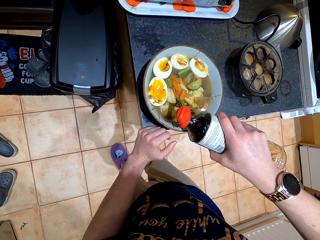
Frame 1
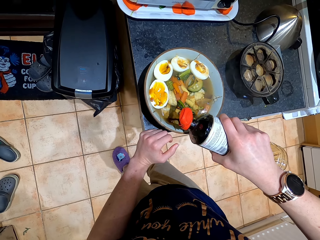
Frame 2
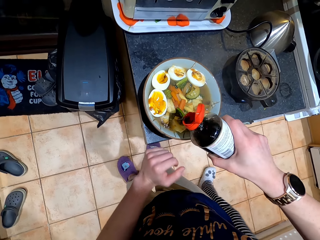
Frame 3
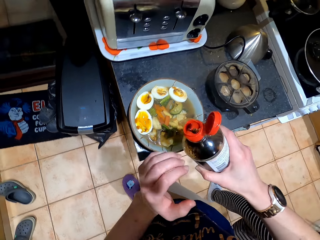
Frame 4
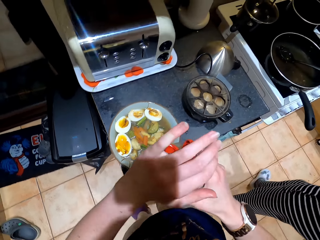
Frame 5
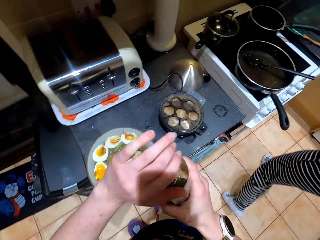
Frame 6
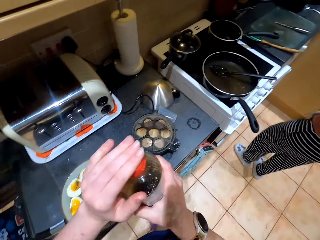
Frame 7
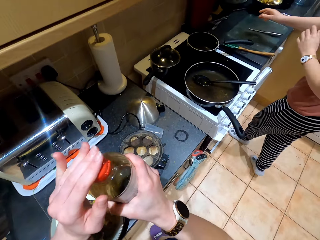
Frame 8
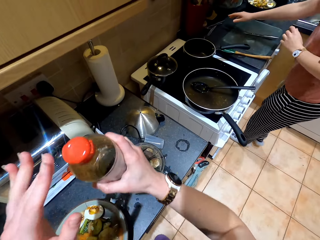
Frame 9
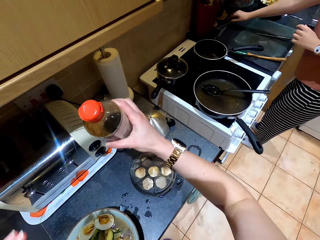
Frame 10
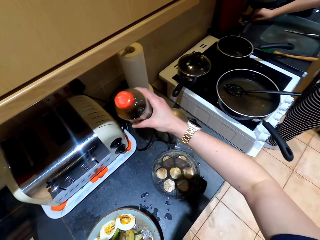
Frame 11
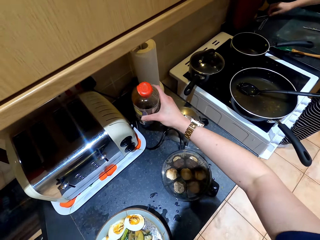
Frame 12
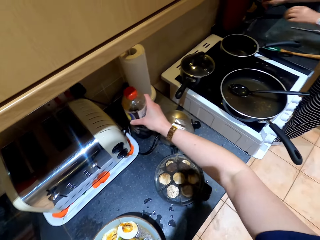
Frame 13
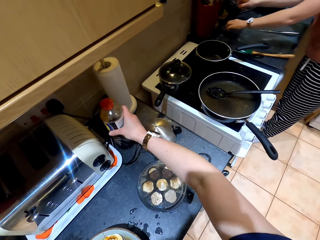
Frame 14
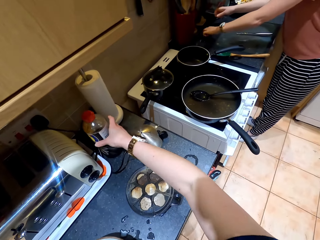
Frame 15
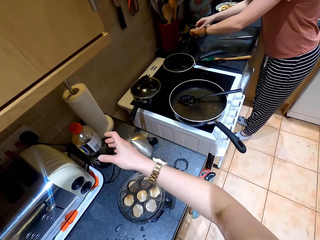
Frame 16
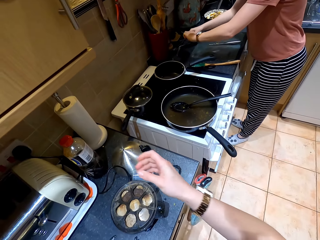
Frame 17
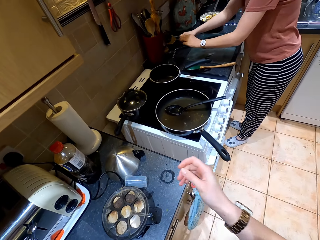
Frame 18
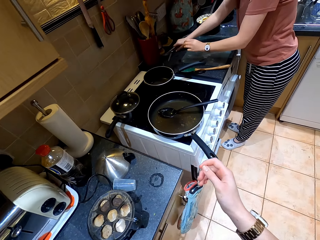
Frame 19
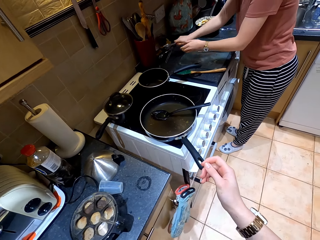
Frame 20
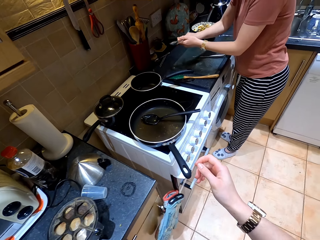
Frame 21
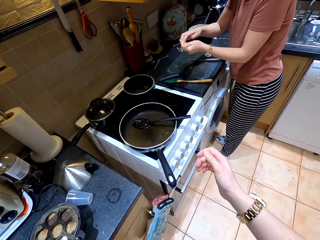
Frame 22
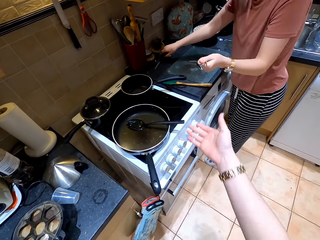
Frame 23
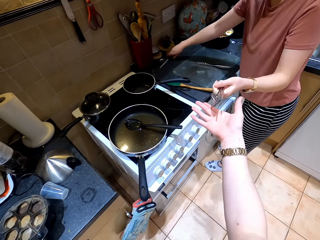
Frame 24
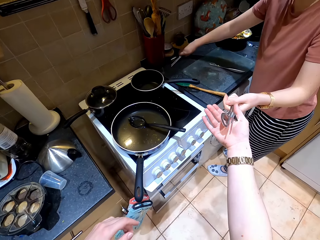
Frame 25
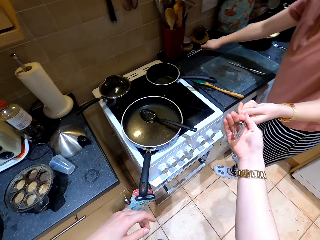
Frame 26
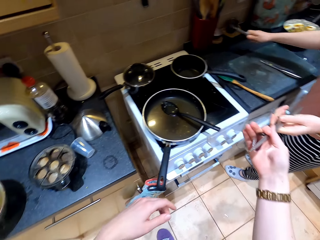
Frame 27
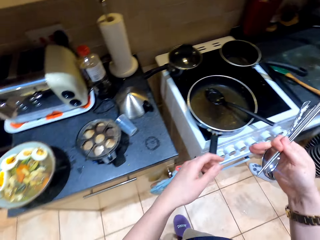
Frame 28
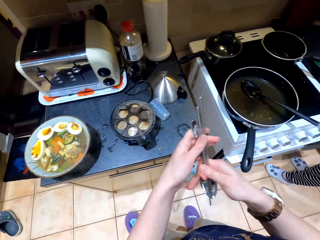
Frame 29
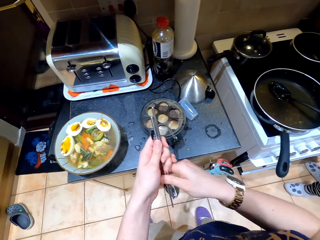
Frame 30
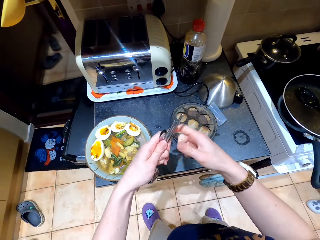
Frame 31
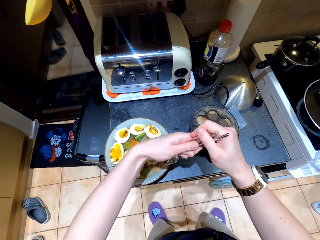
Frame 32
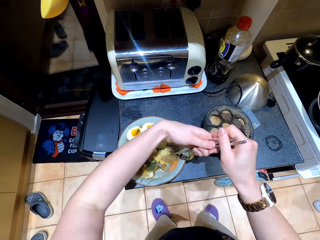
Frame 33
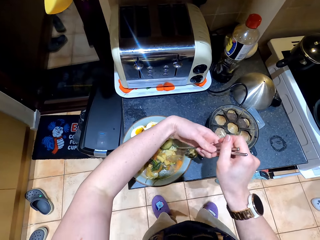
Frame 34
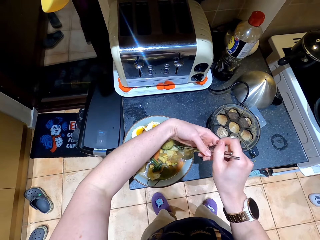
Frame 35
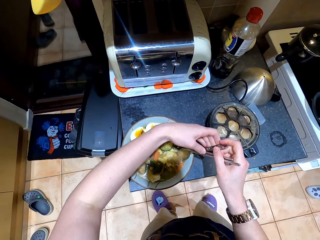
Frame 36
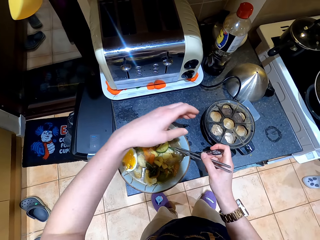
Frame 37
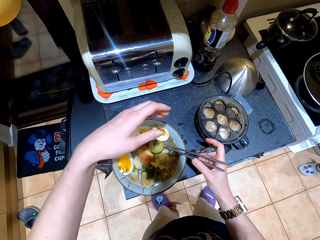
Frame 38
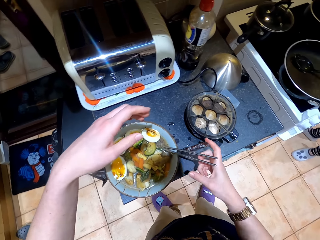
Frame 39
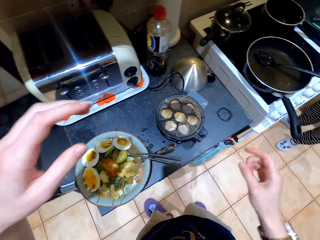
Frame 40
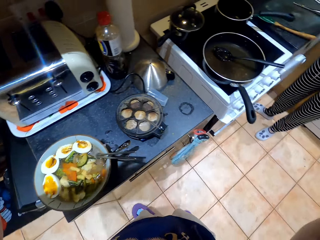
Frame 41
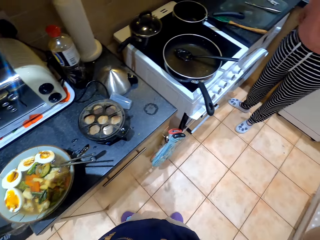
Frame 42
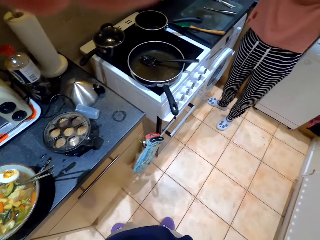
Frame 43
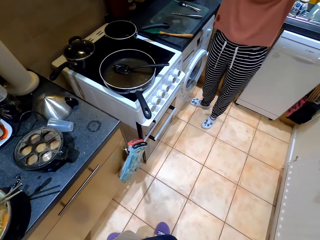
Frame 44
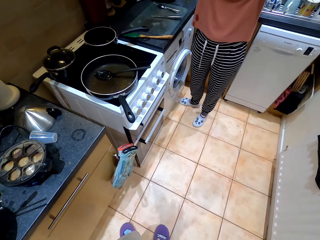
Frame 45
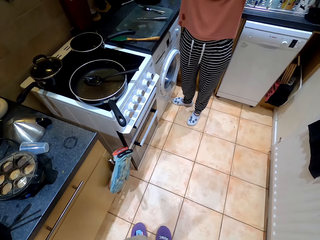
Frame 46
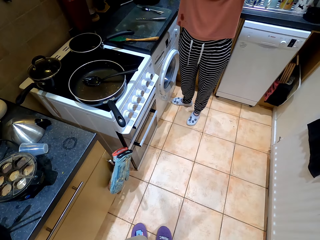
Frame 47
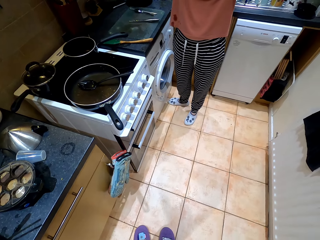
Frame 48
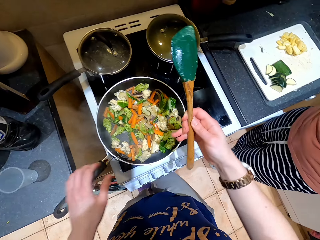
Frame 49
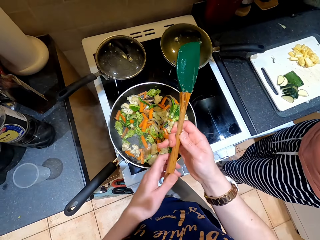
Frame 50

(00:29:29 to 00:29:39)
A lady walks around. The camera wearer closes the soy sauce. The lady picks up cutlery. The camera wearer puts the soy sauce down. The lady picks up the cutlery again, holds the cutlery with one hand and holds the cutlery. The camera wearer takes the spoon from the lady. They hold the cutlery with the other hand. They hold the cutlery. They put the spoon in the bowl on the food. They touch the camera. They lift their hands.

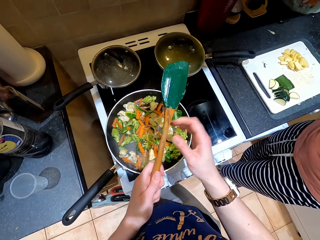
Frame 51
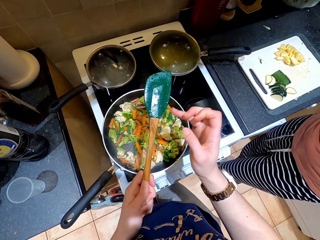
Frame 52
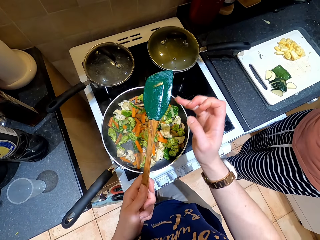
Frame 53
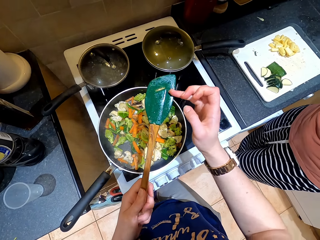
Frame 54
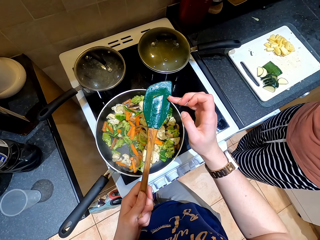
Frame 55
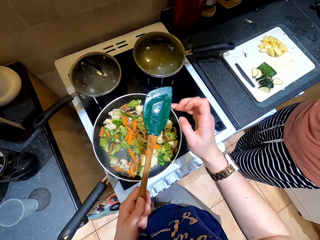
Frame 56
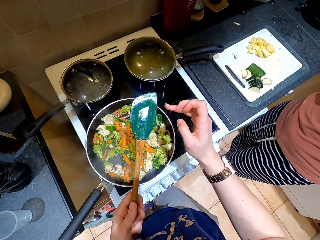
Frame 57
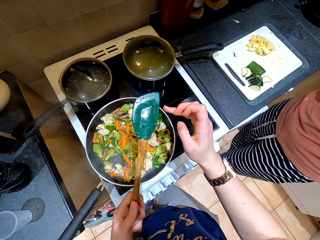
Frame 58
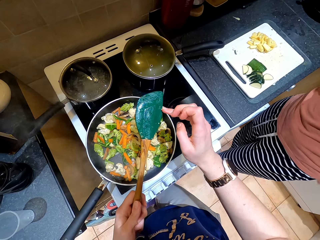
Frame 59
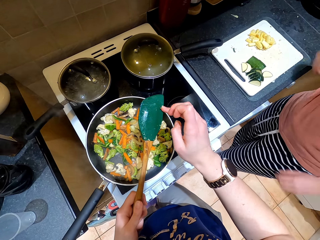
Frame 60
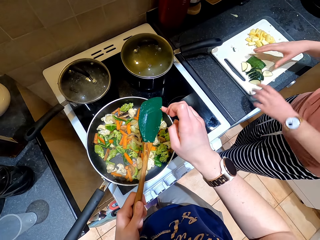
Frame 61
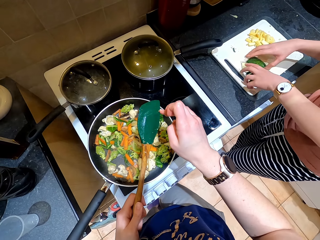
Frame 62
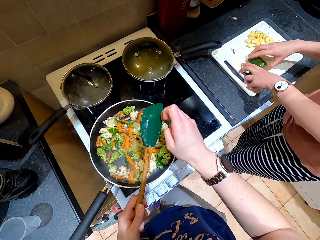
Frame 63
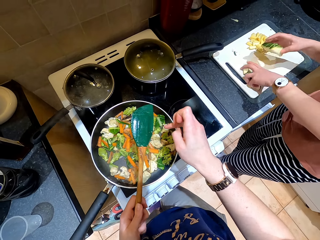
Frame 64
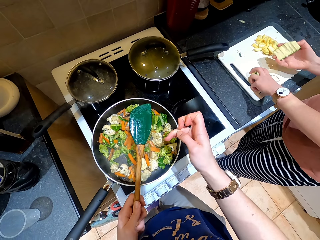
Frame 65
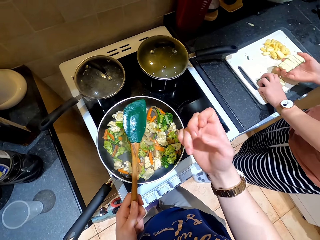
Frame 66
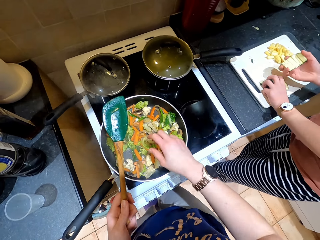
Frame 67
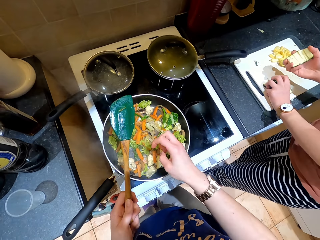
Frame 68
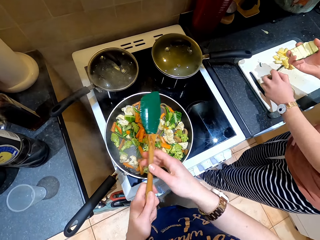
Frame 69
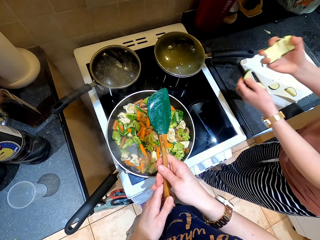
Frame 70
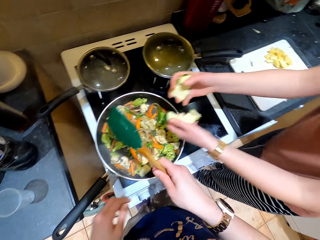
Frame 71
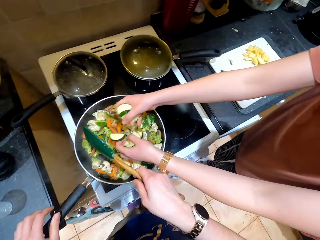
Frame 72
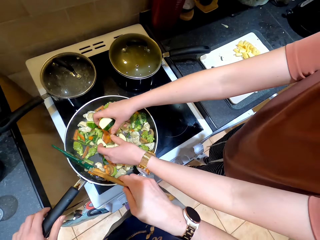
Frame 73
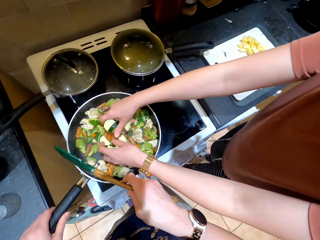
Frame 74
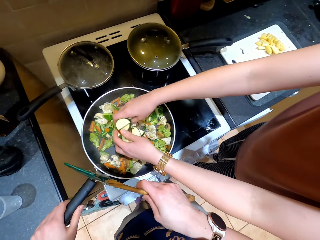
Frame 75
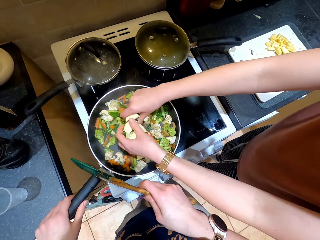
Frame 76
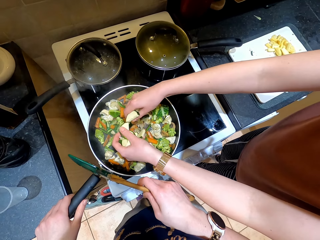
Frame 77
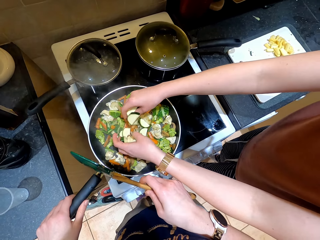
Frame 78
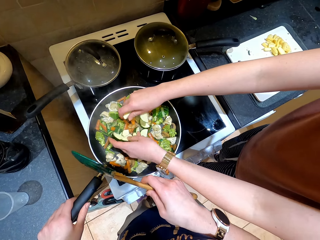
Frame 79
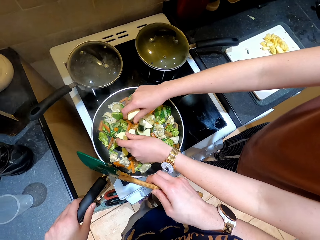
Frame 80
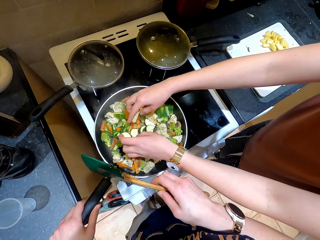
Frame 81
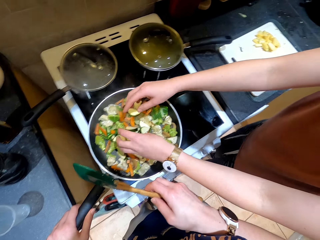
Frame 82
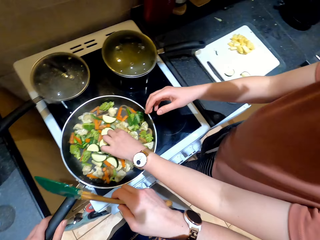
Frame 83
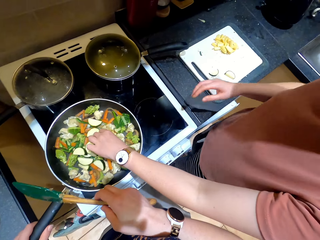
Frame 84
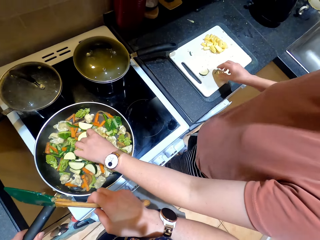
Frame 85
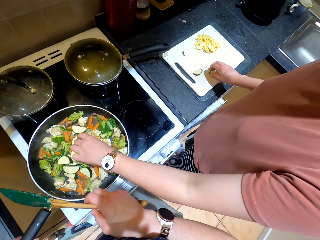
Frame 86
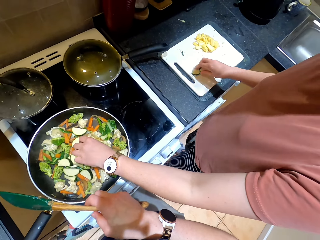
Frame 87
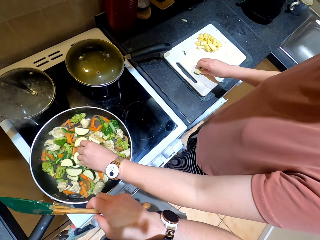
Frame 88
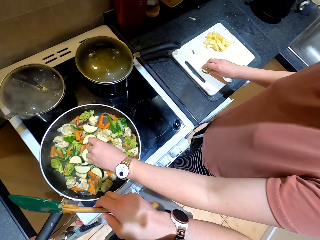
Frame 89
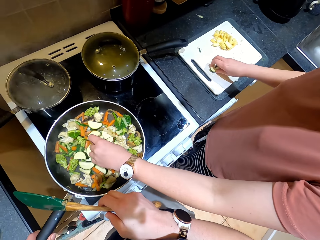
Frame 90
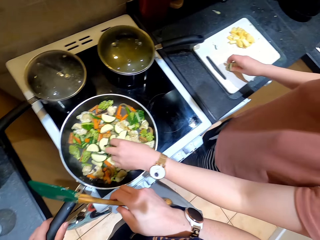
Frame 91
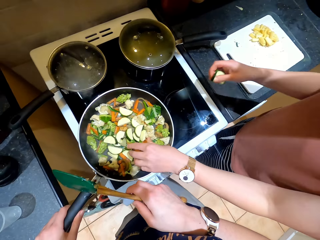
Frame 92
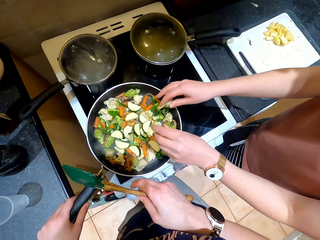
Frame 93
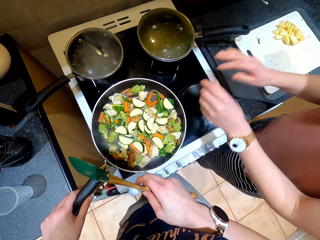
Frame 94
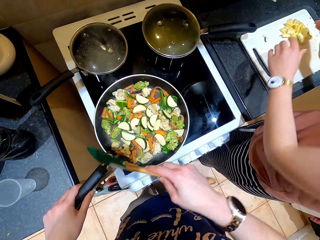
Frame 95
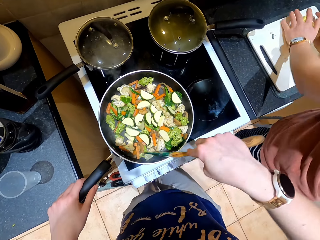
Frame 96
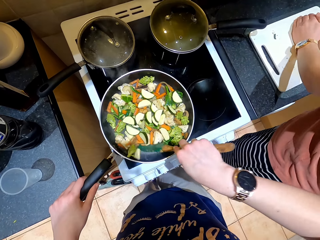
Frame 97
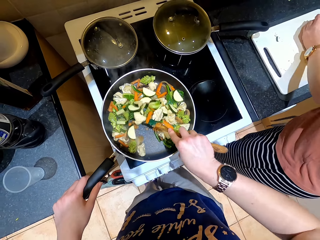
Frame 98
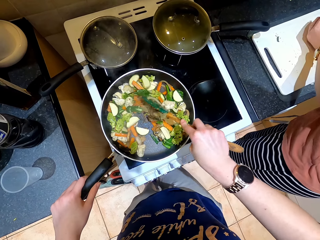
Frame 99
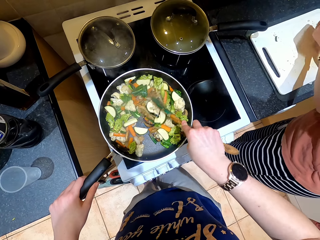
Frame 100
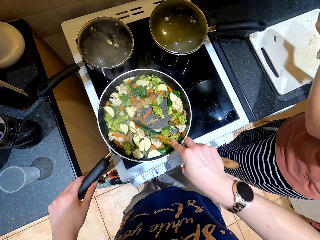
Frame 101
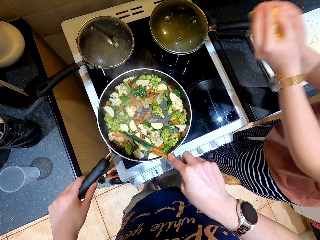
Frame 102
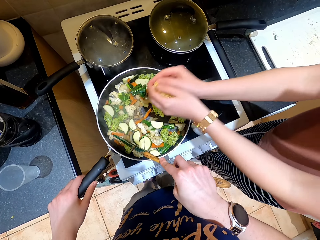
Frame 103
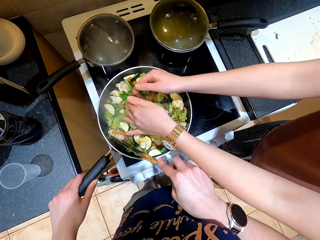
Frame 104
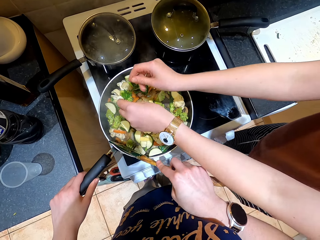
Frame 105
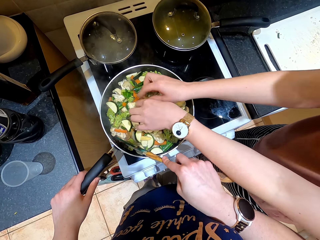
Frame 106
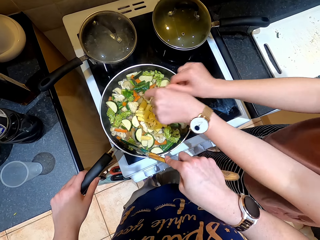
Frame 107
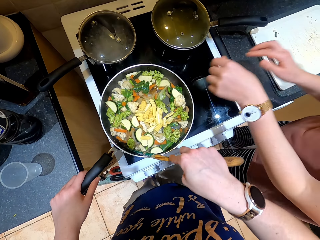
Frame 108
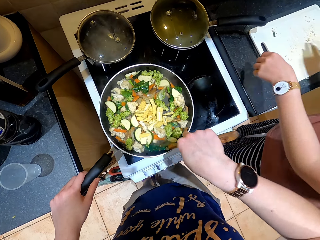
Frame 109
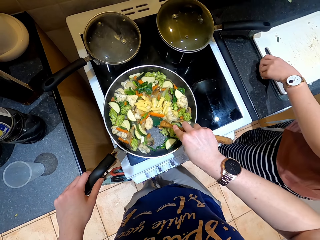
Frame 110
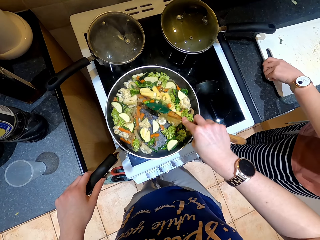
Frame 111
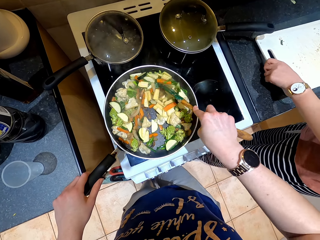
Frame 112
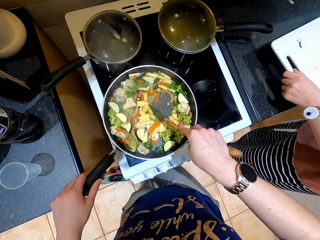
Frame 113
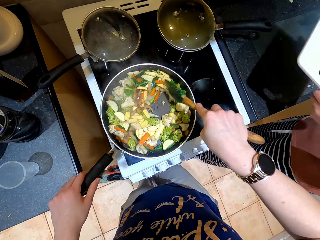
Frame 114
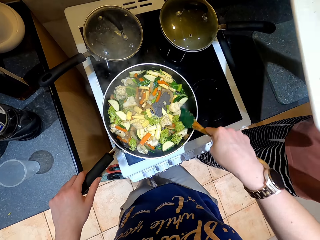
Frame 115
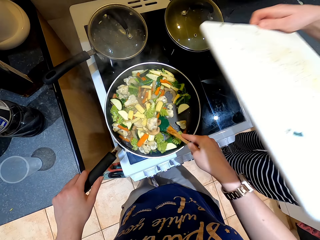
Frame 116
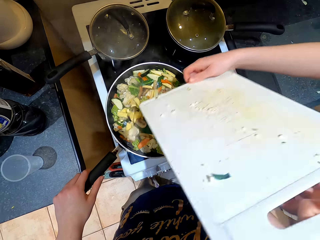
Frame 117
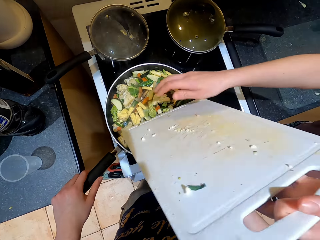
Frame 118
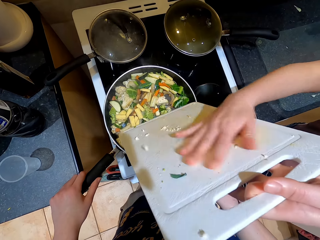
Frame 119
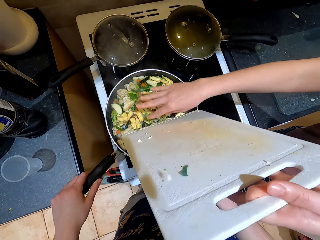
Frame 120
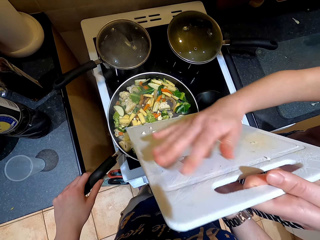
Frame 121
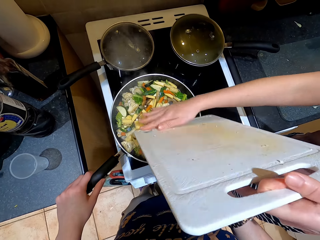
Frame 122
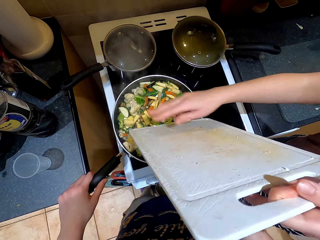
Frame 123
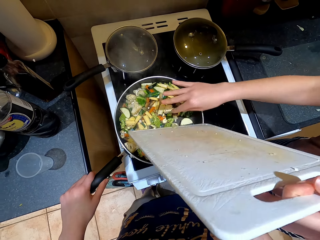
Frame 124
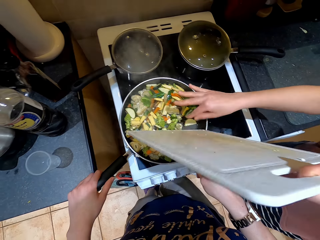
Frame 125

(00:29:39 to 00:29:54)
The camera wearer exchanges the spoon to the other hand. They touch the cooking spoon with a finger. A lady collects vegetables. The camera wearer holds a spoon. The lady puts chopped vegetables in the pan. The camera wearer holds the pan. The lady collects vegetables. The camera wearer drops vegetables in the pan. The lady collects vegetables. The camera wearer stirs the vegetables. The lady drops vegetables in the pan. The camera wearer stirs the vegetables again. The lady lifts the cutting board and drops vegetables in the pan.
